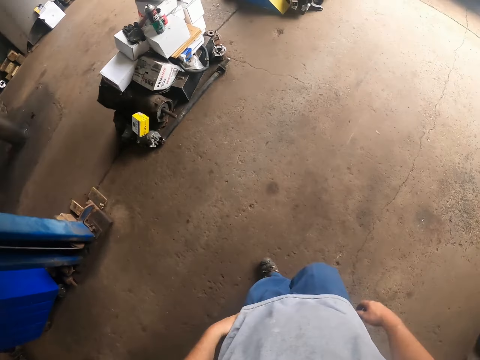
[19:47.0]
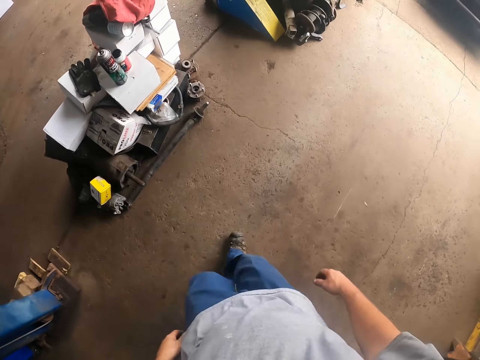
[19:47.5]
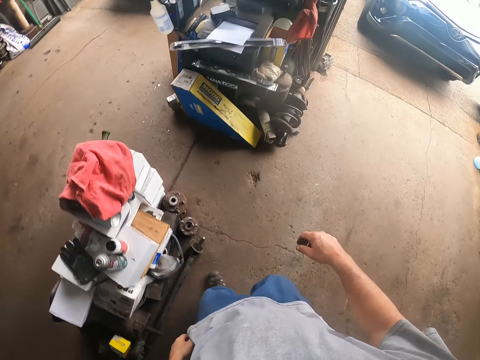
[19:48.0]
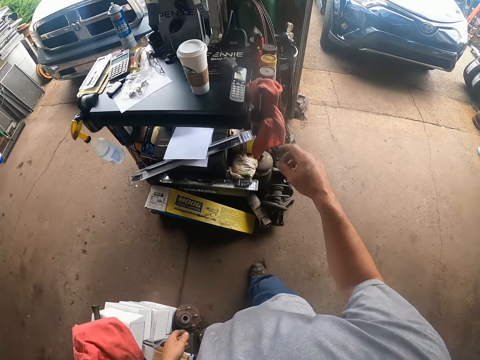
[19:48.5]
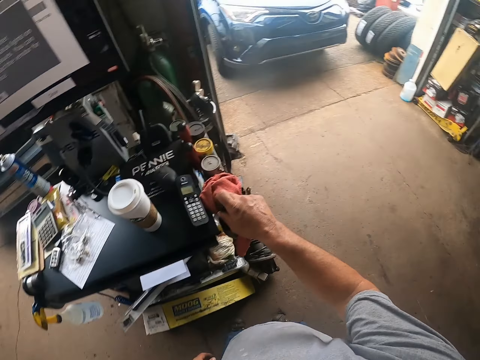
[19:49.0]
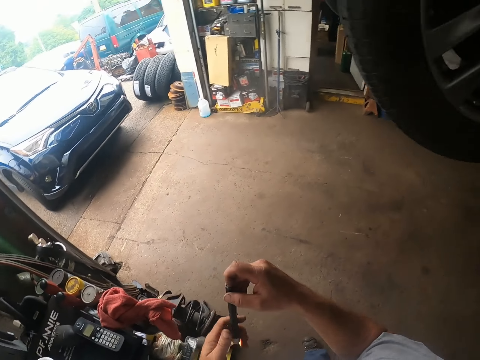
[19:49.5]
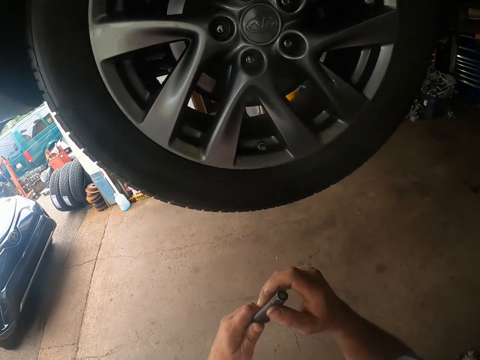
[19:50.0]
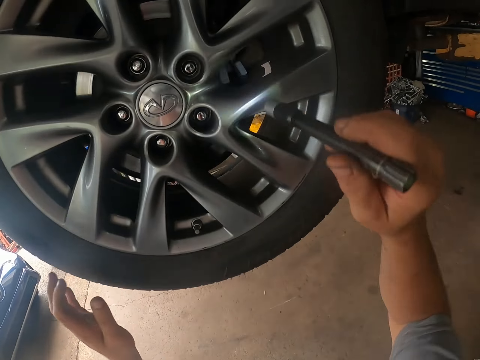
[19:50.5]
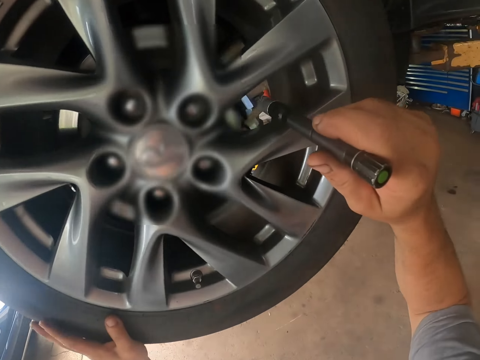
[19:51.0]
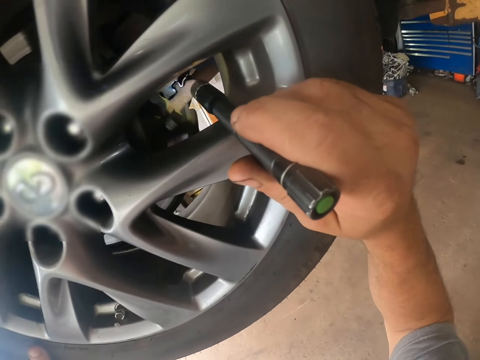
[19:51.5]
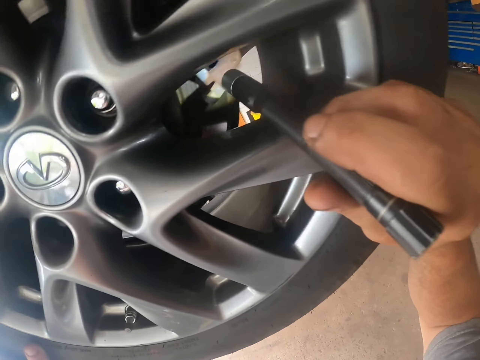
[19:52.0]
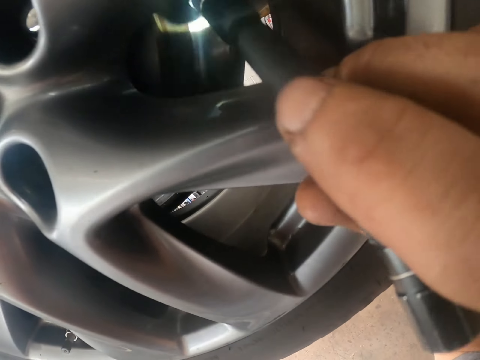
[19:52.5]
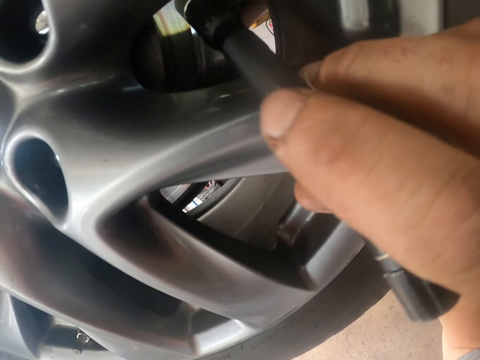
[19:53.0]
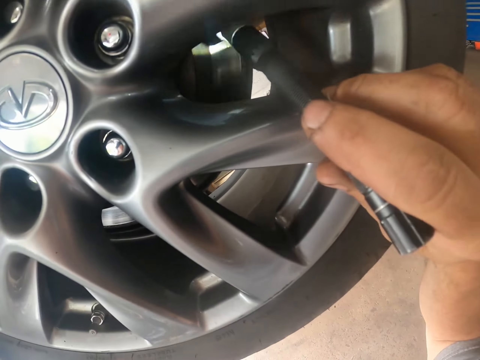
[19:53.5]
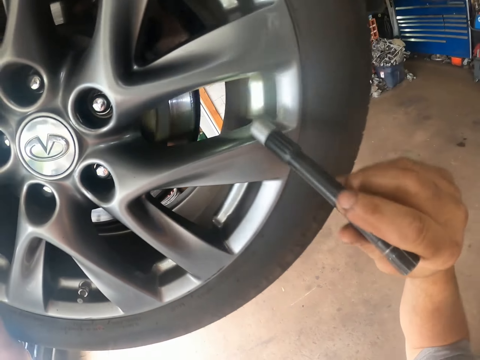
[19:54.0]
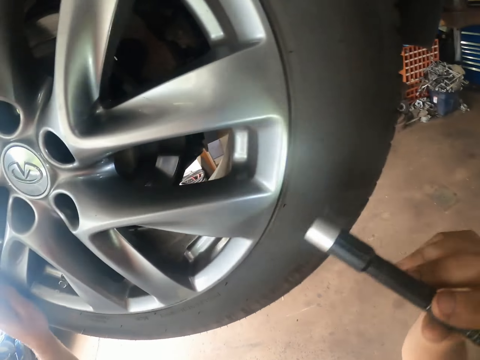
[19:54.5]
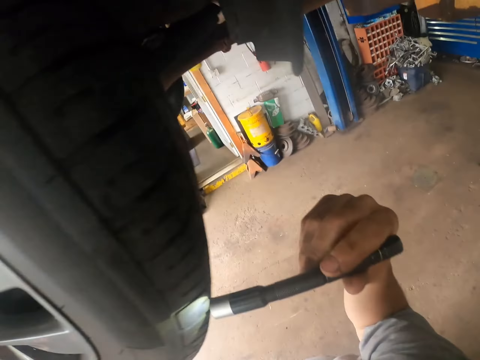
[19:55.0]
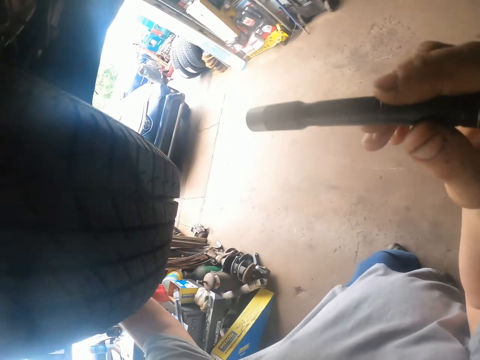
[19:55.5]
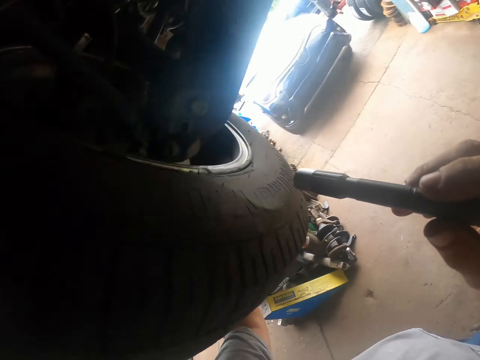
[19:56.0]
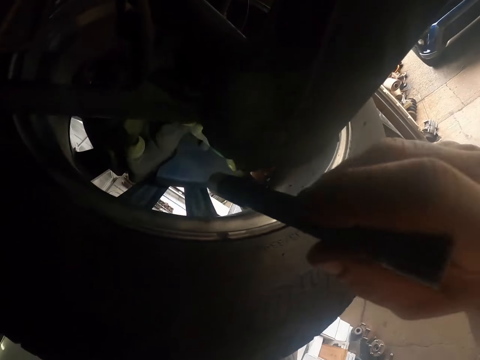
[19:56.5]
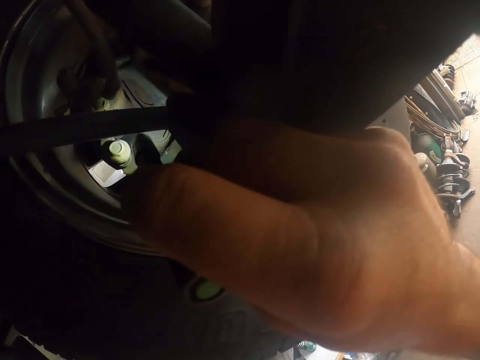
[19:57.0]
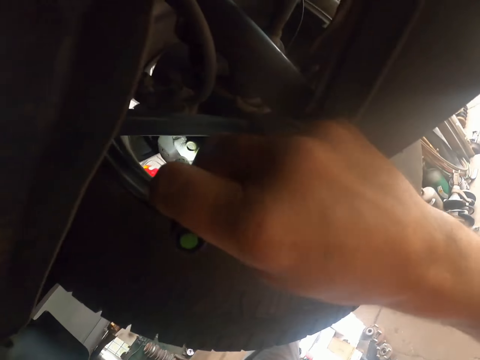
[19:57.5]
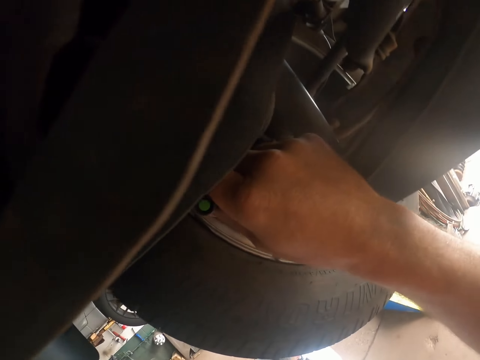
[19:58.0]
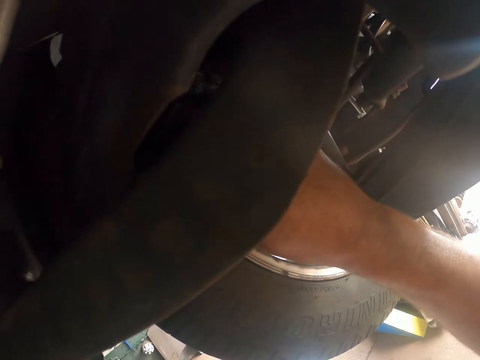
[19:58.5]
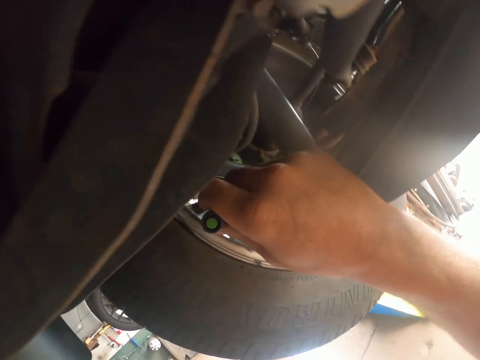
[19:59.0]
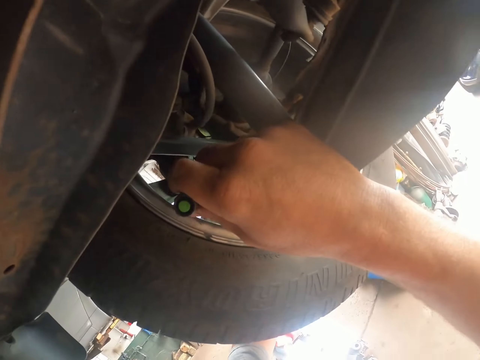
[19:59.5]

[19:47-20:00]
The camera wearer picks up the torch or torchlight from the table. They turn on the torch and use the torchlight. They check the car tires with the torch. They inspect the car wheel.

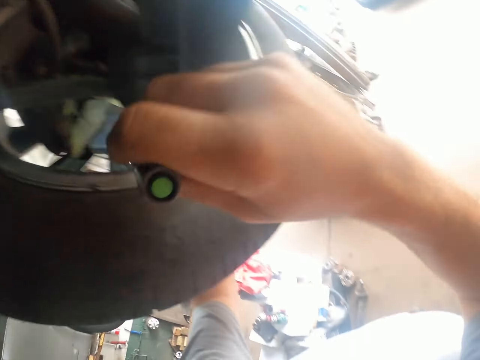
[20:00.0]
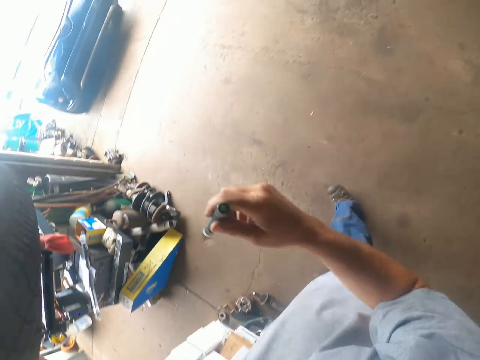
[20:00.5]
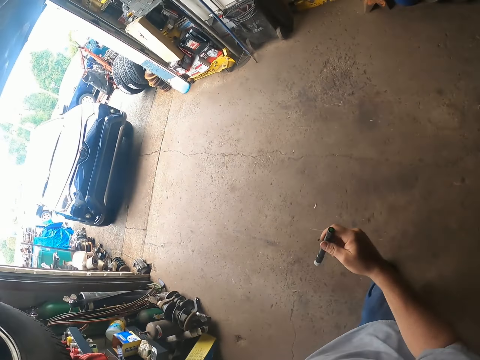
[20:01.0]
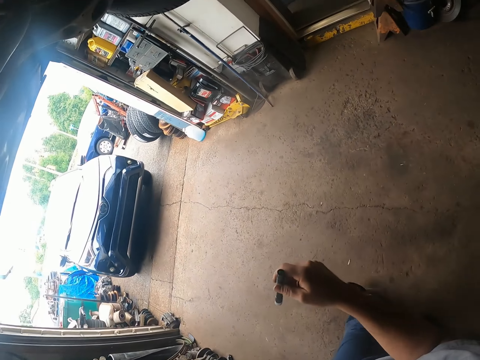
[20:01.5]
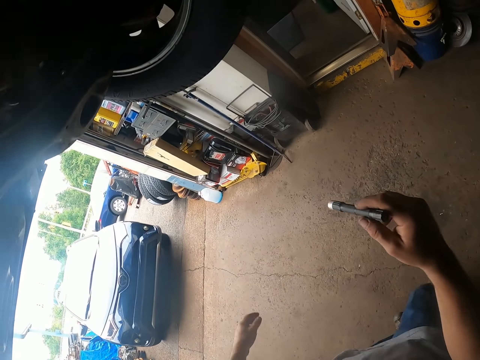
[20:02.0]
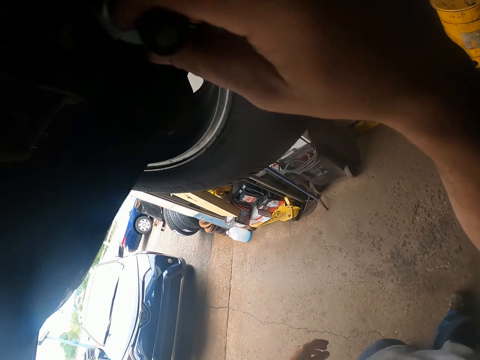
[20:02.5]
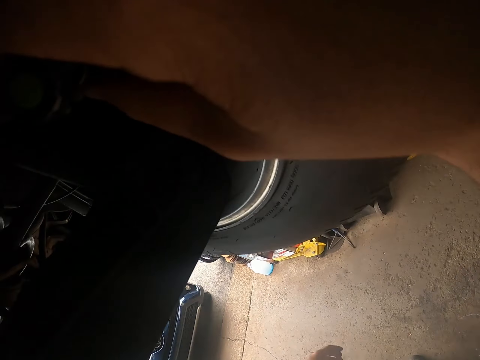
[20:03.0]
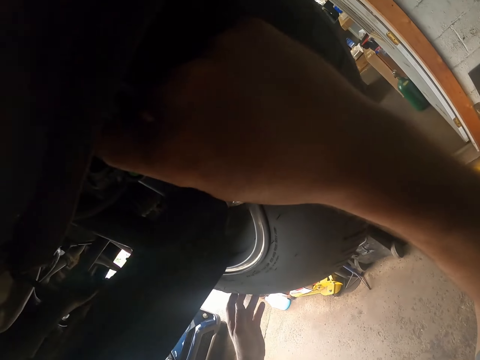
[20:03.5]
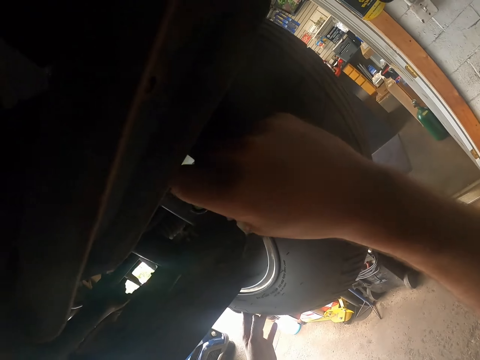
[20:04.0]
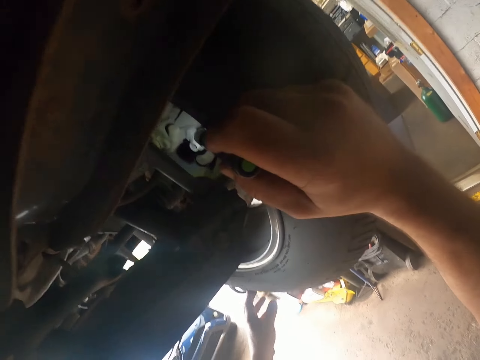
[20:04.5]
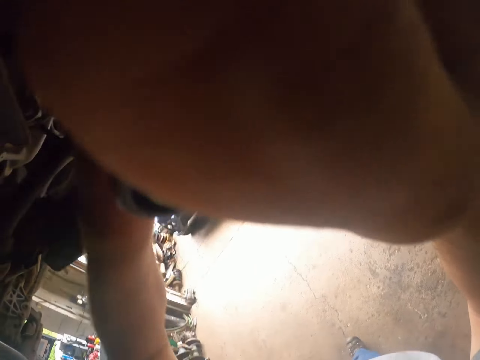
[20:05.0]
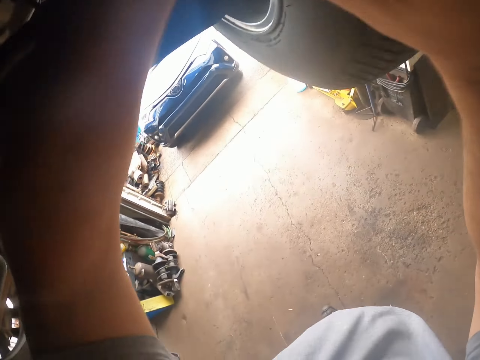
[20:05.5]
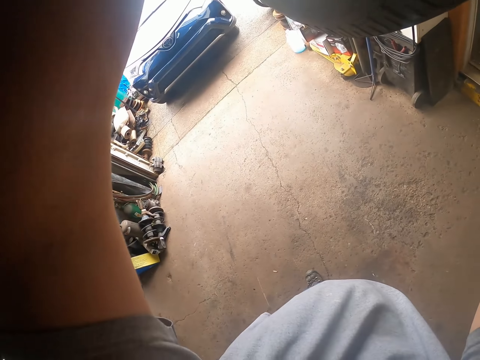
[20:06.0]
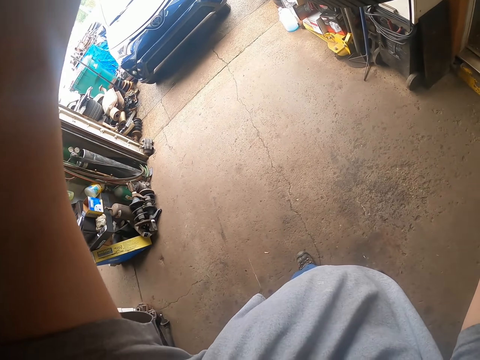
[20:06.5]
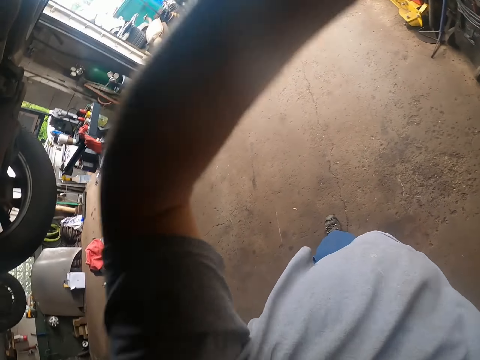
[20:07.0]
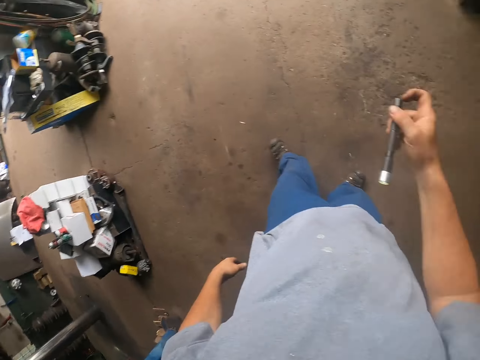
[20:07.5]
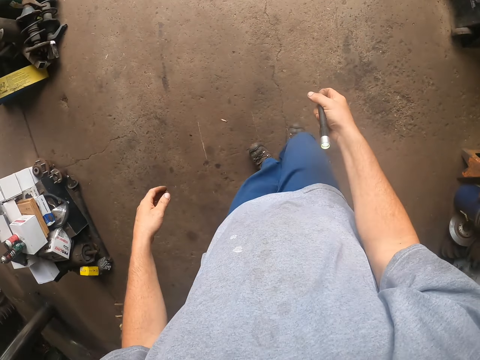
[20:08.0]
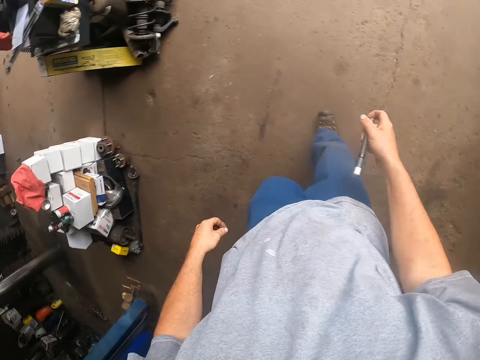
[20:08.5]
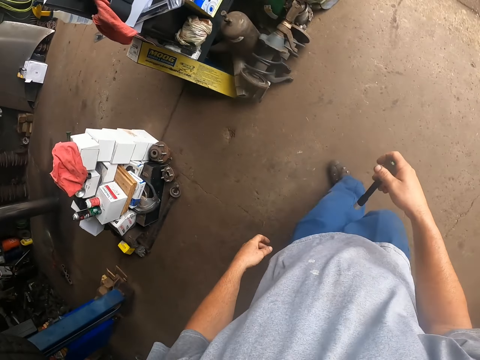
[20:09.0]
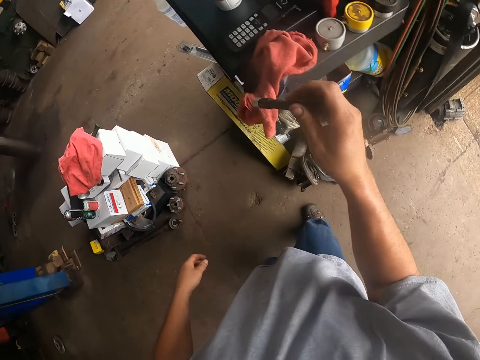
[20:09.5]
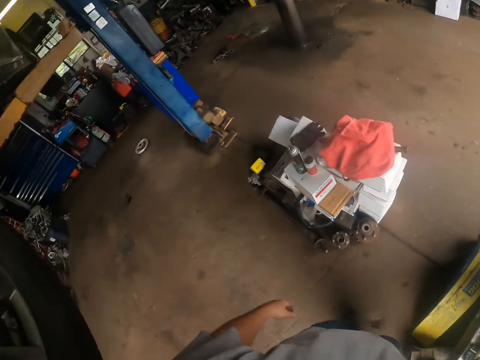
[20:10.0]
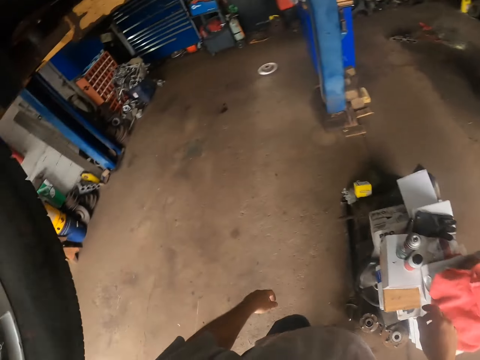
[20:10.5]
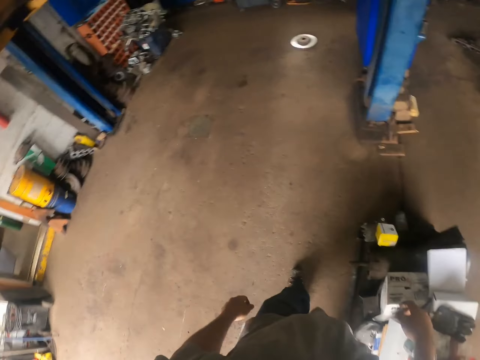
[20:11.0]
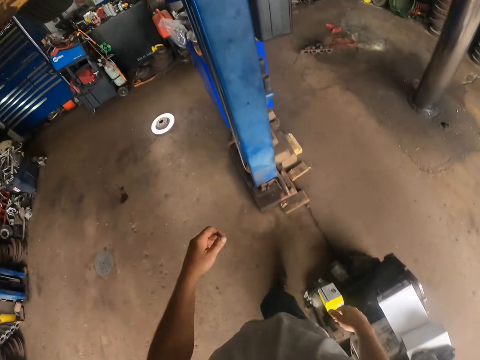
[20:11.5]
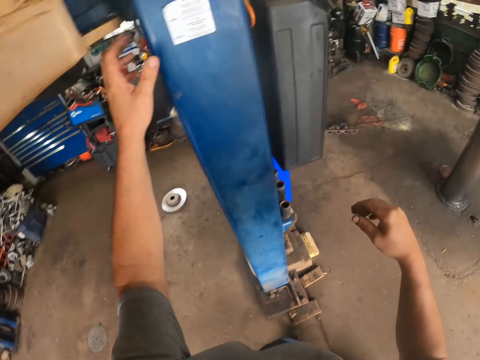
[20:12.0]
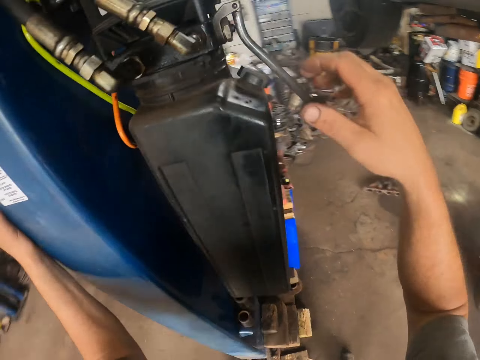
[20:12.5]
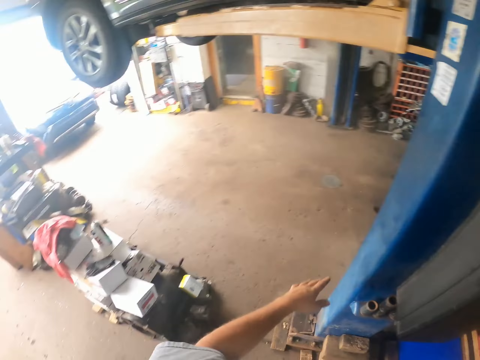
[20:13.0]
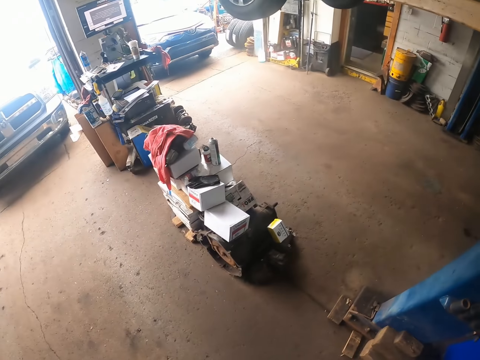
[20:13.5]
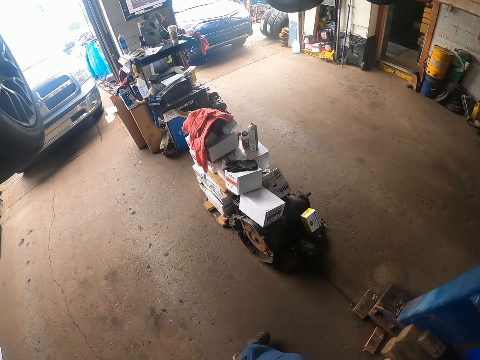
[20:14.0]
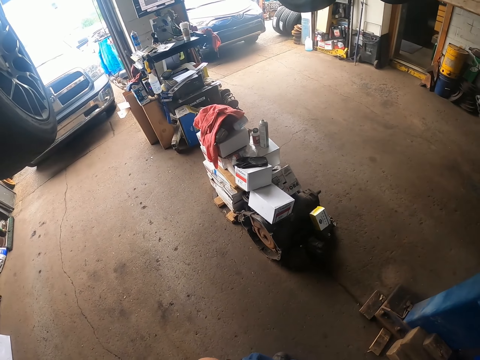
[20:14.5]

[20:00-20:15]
The camera wearer lights the car wheel. They turn off the torch. They walk in the garage. They put the torch on the table. They walk in the garage. They hold a wheel balancing tool and lower the car.
